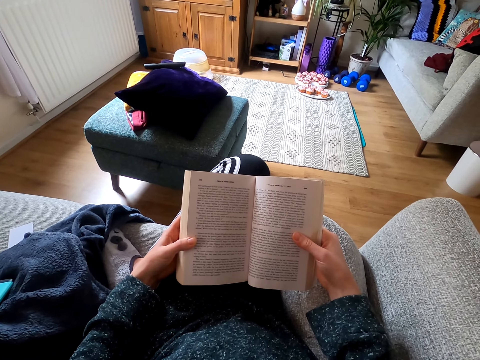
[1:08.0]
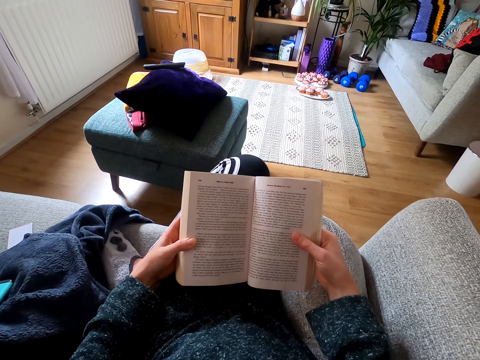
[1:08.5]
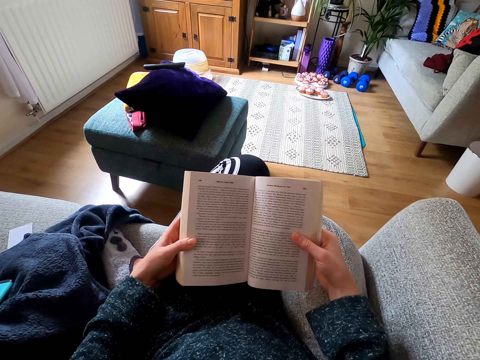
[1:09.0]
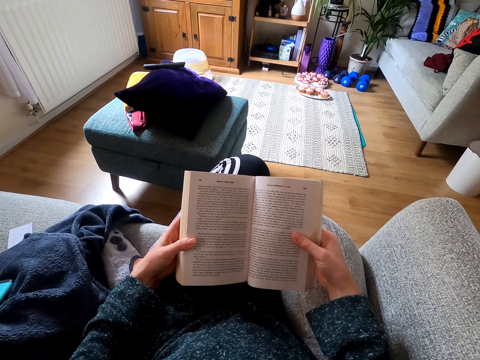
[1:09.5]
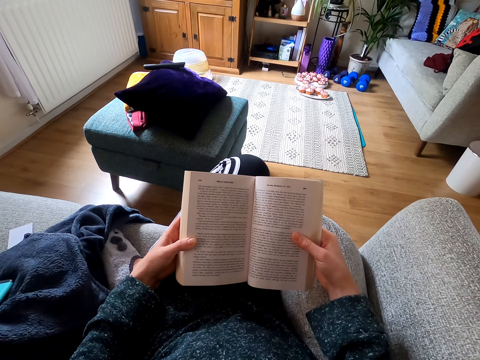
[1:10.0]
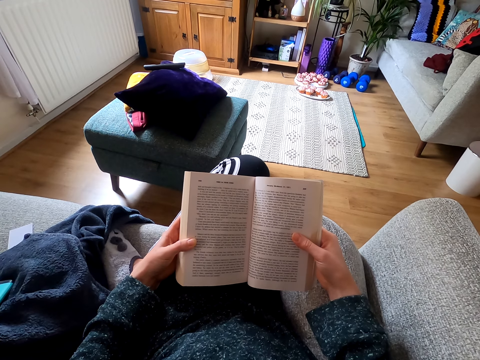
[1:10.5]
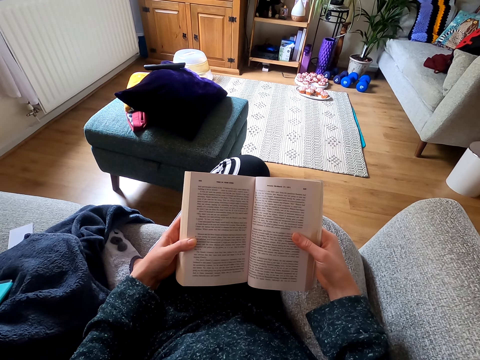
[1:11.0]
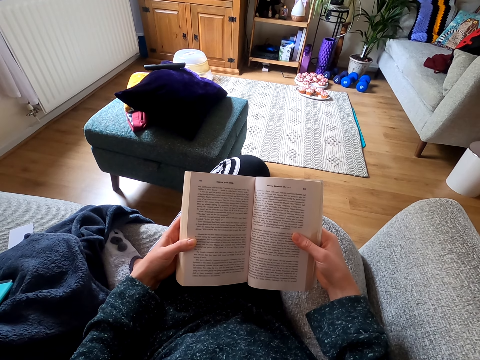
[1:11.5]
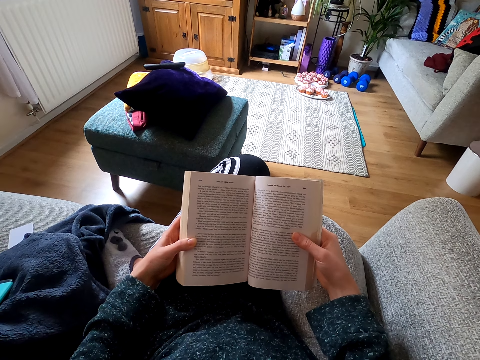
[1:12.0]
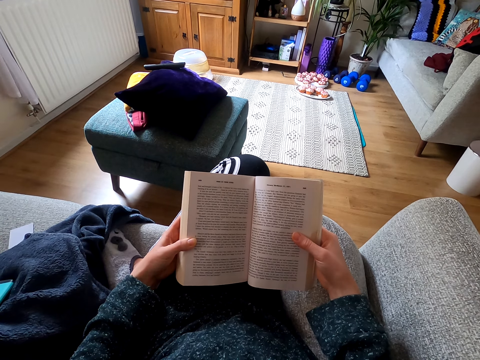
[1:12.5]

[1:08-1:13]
The camera wearer reads a book.

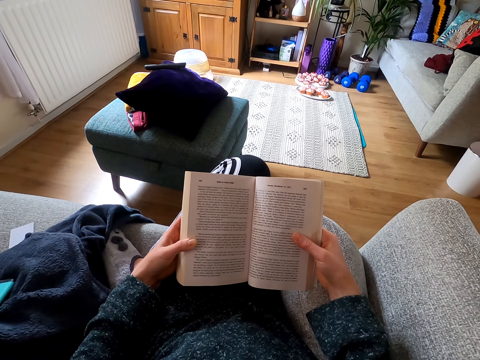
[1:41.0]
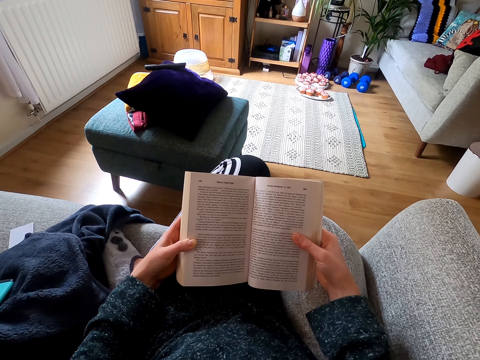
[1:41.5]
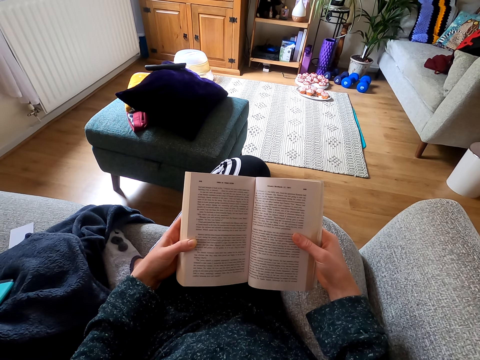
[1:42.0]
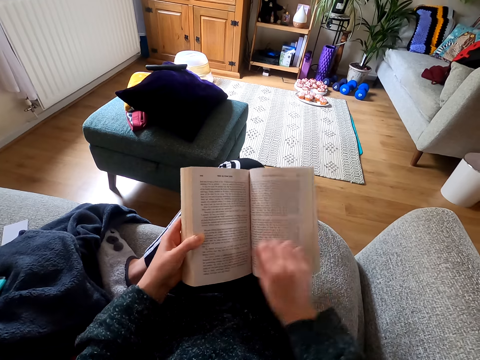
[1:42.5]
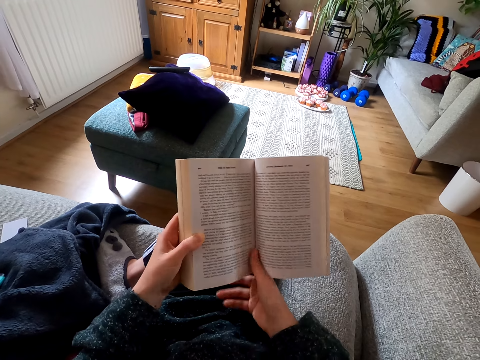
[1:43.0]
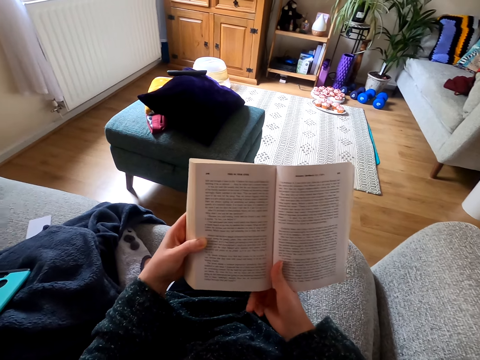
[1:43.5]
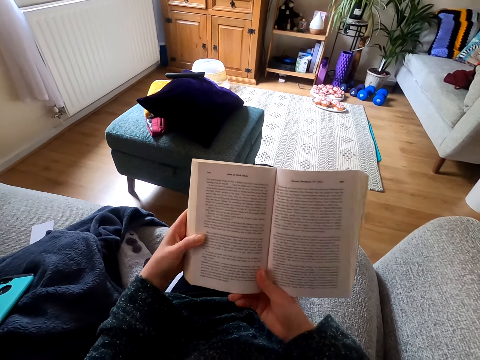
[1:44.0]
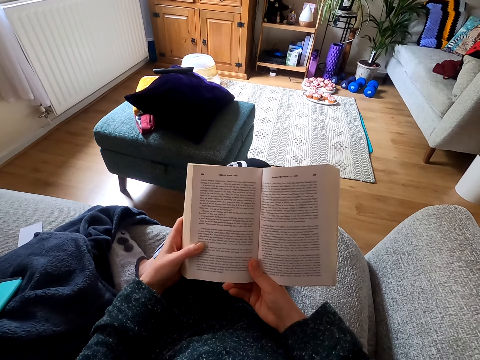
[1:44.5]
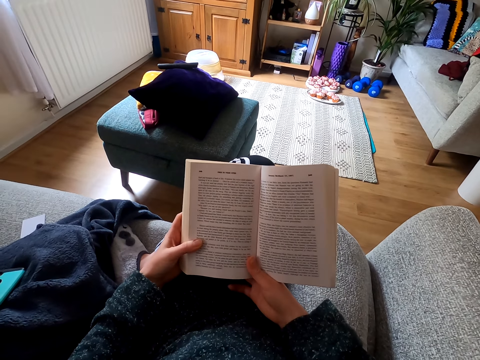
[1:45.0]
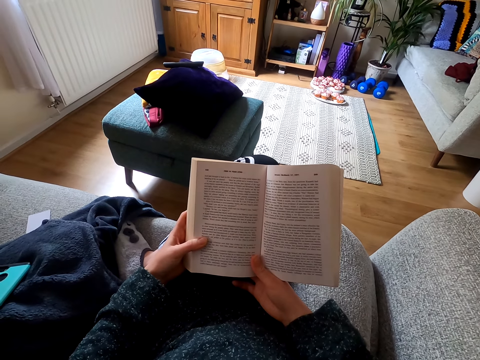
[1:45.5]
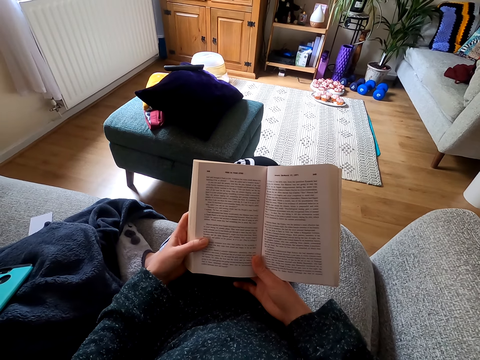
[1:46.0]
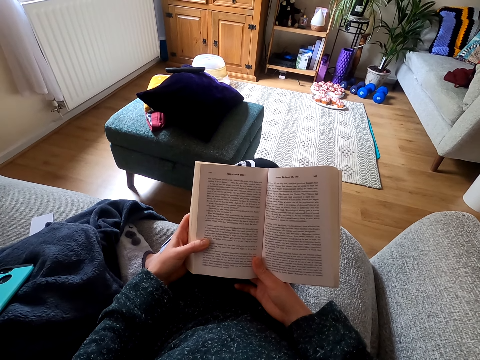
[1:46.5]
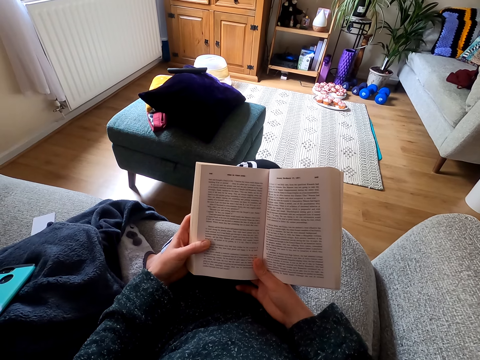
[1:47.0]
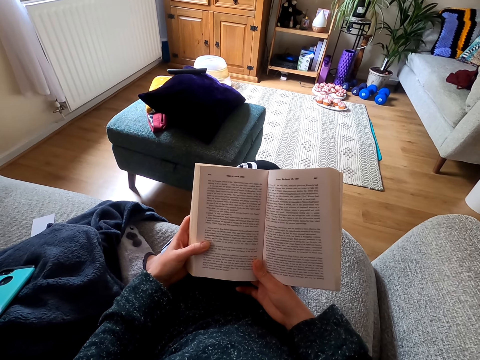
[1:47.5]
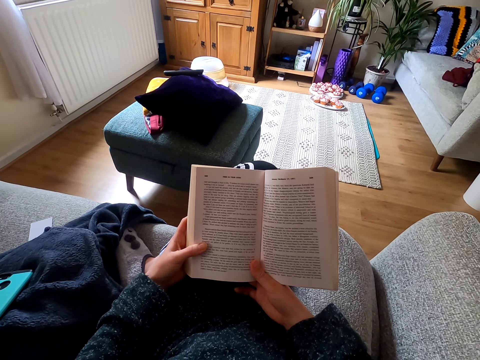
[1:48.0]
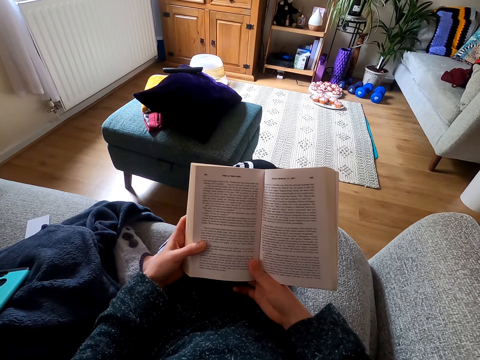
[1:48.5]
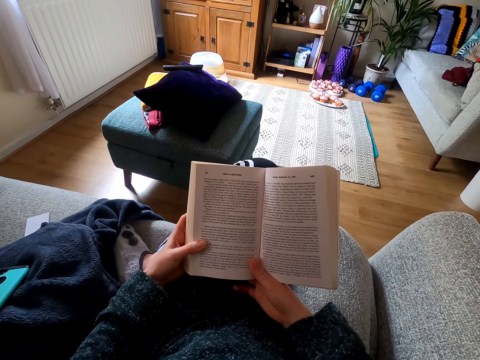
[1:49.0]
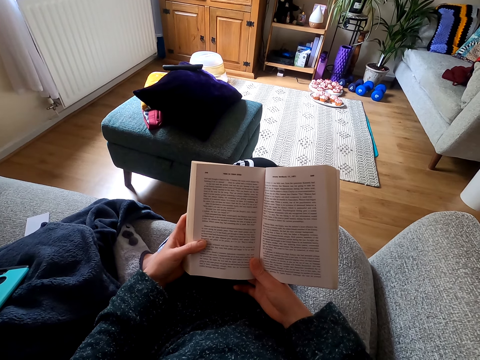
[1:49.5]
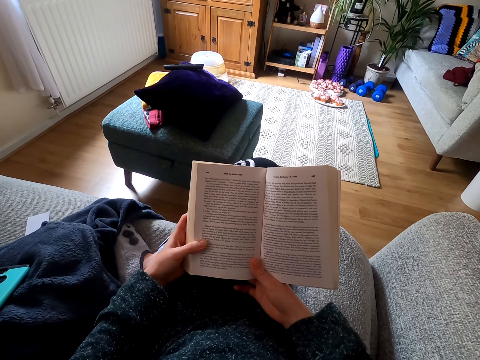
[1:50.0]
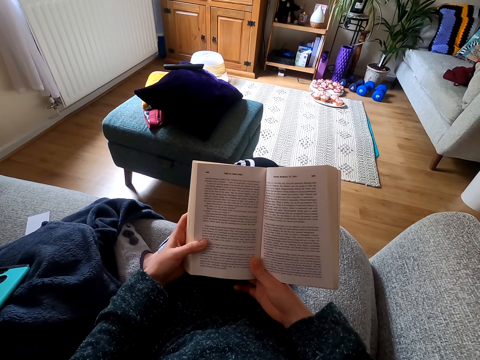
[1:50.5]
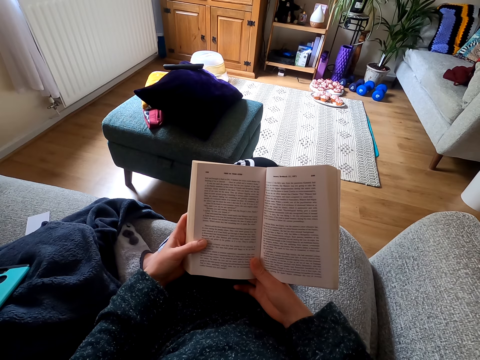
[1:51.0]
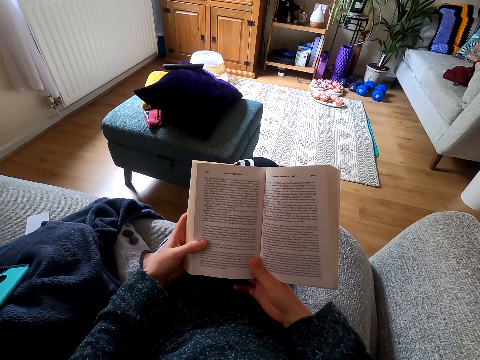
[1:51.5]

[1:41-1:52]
The camera wearer adjusts a book on her hands. She reads the book.

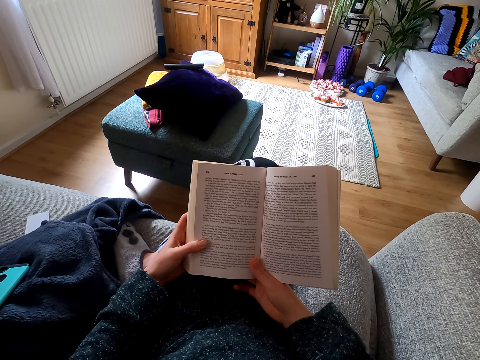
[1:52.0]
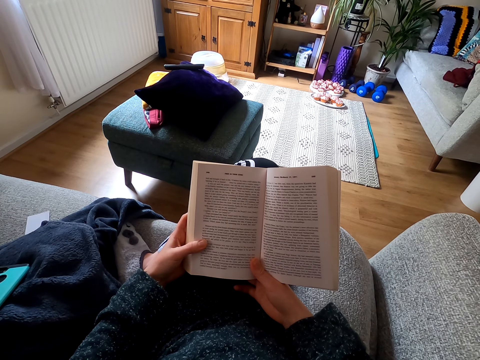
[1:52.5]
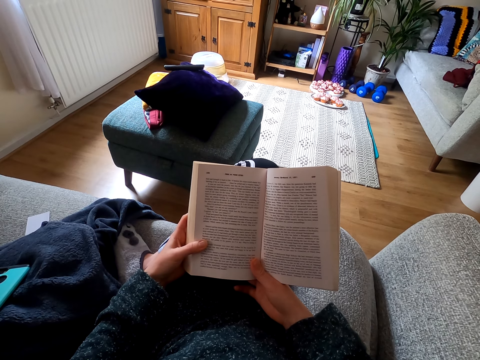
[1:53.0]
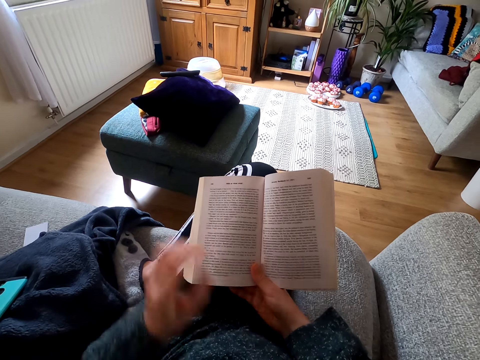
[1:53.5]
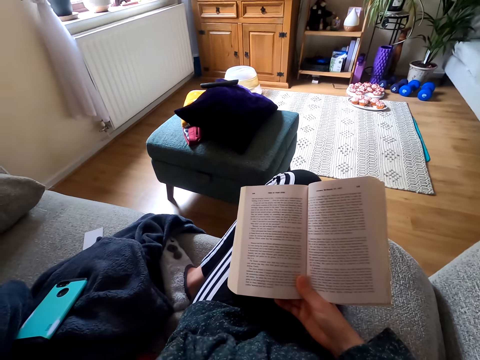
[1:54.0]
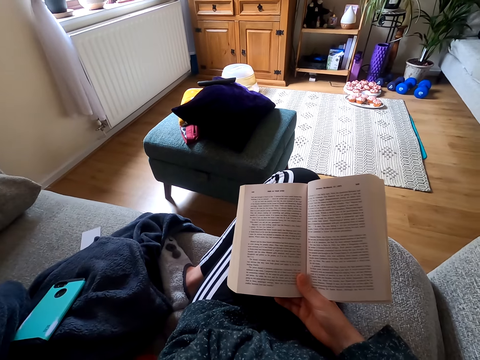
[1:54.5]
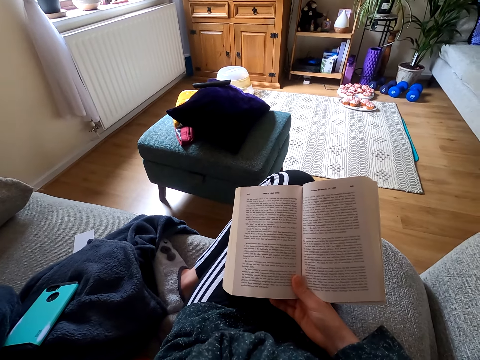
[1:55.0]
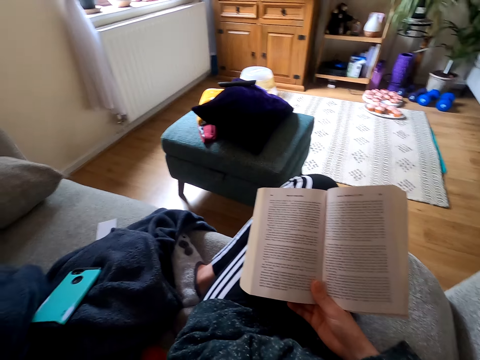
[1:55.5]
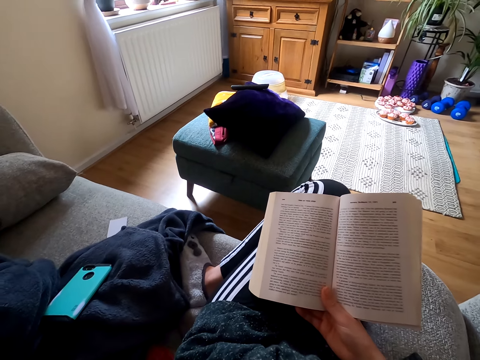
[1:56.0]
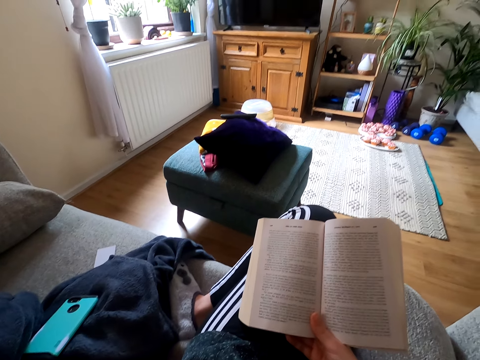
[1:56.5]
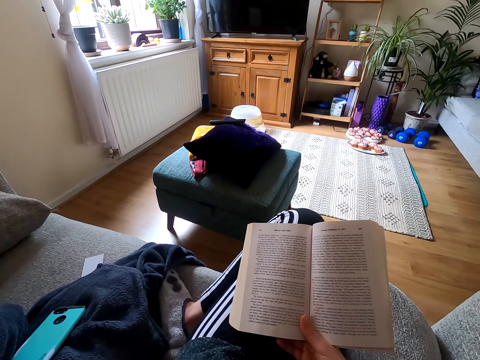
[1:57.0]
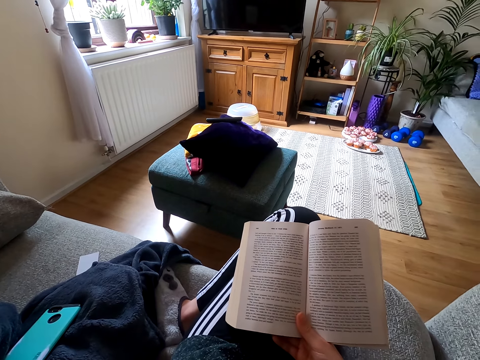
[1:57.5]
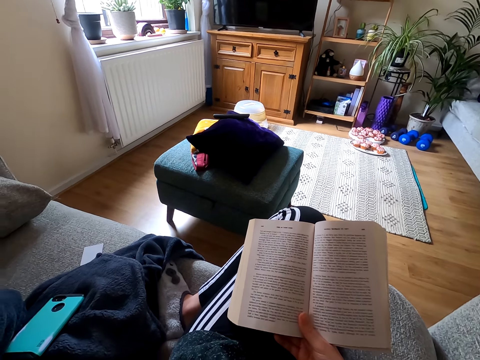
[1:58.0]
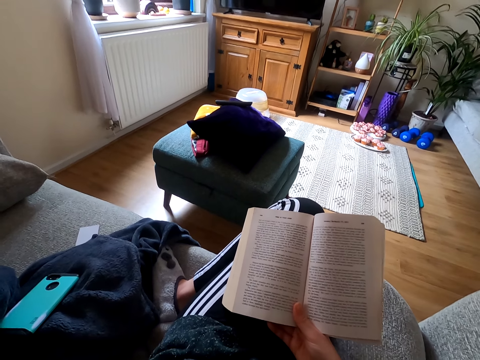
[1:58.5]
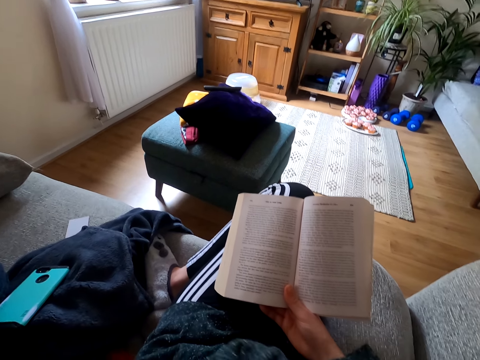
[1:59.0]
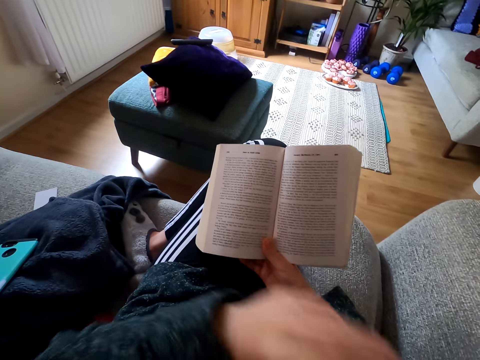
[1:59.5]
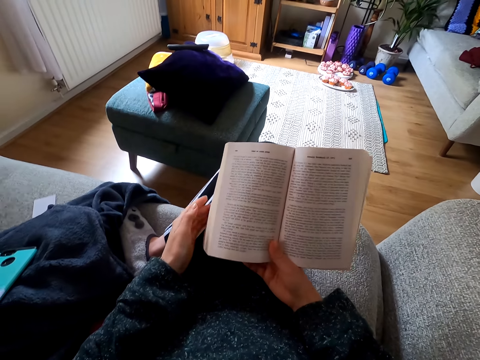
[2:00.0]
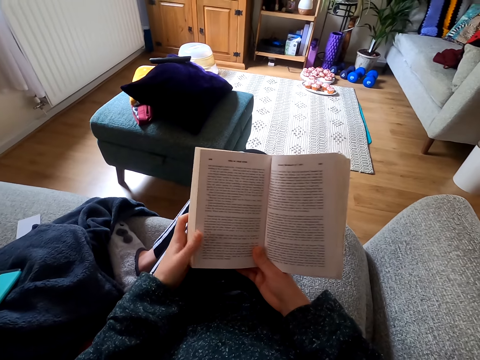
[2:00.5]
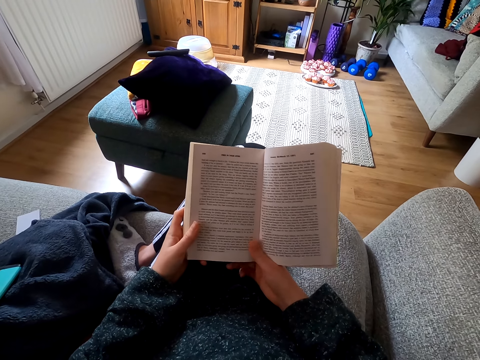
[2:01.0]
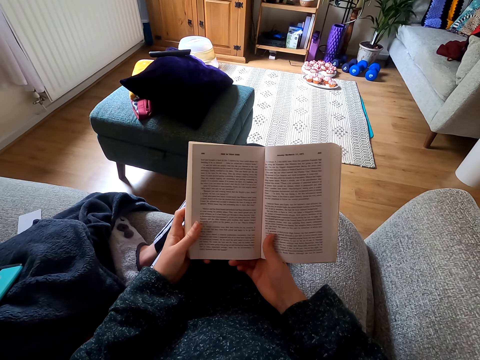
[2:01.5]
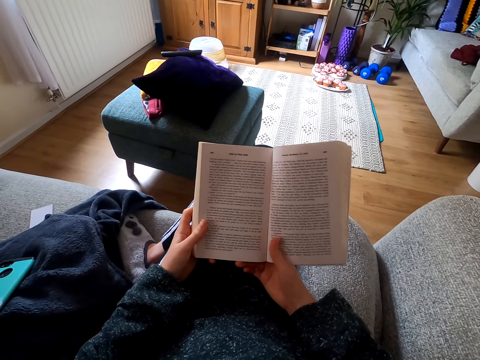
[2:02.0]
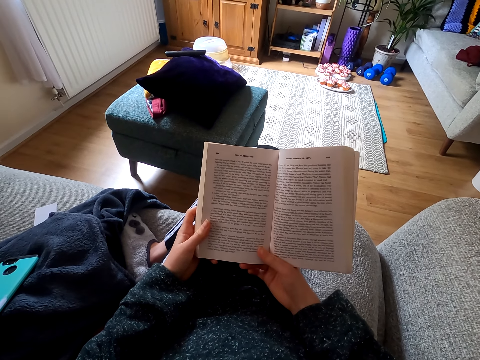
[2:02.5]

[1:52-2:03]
The camera wearer holds her chin with her hand. She looks around a room. She reads a book.
